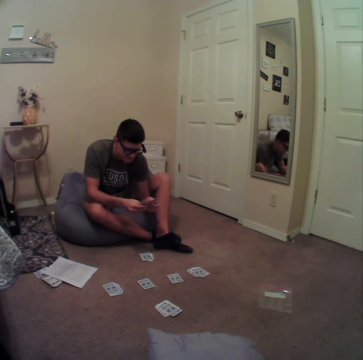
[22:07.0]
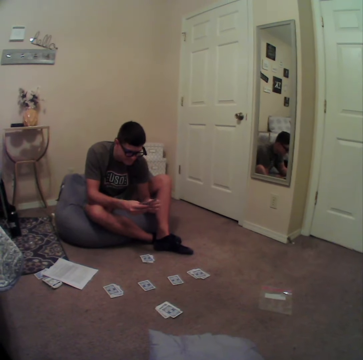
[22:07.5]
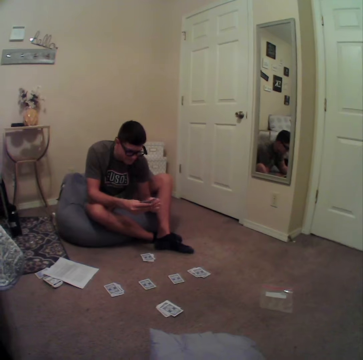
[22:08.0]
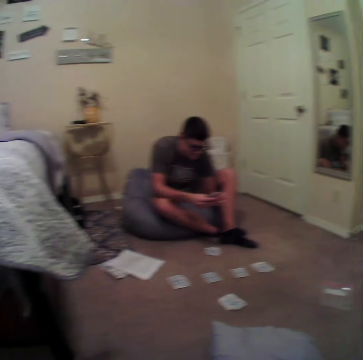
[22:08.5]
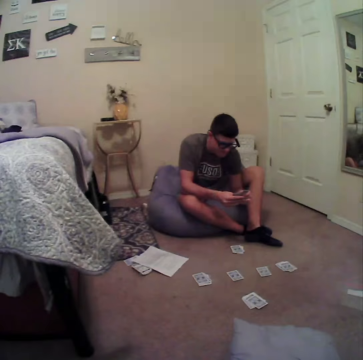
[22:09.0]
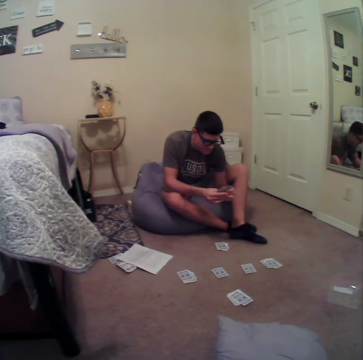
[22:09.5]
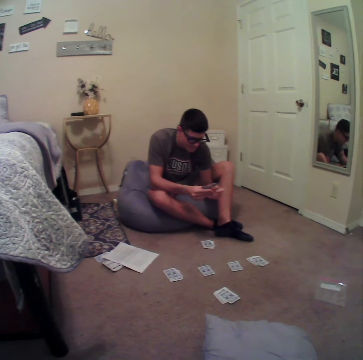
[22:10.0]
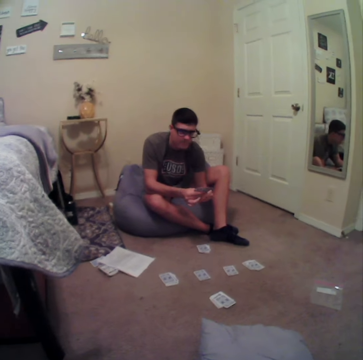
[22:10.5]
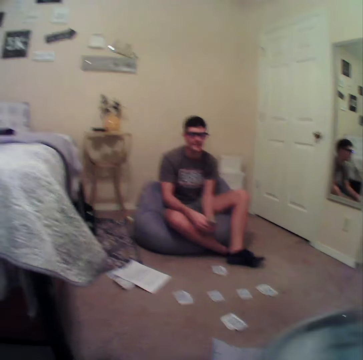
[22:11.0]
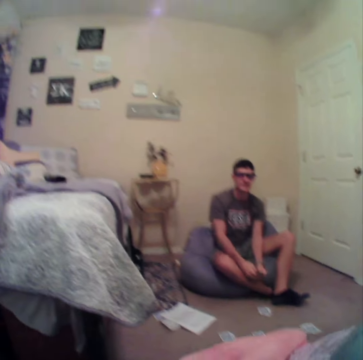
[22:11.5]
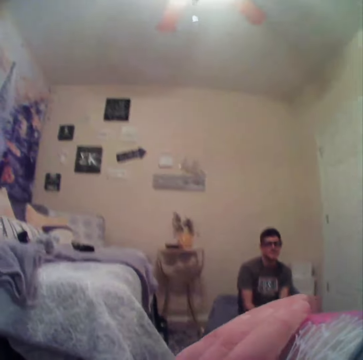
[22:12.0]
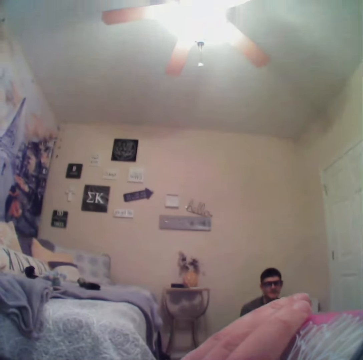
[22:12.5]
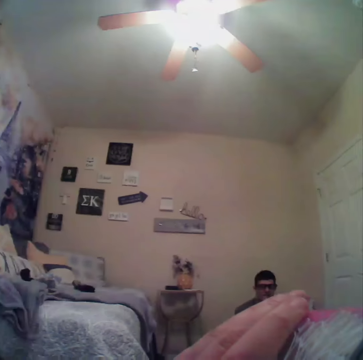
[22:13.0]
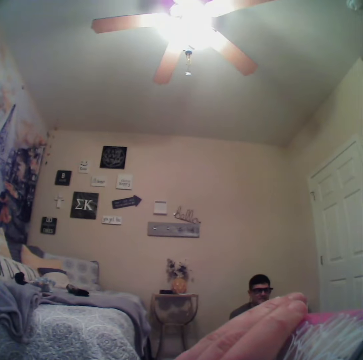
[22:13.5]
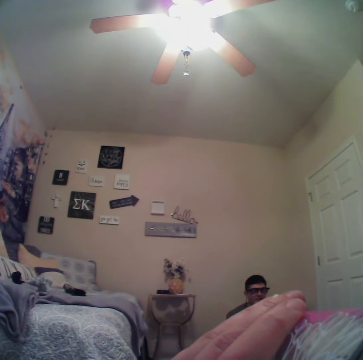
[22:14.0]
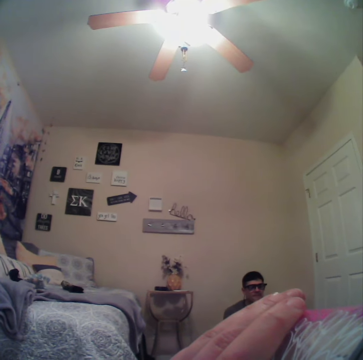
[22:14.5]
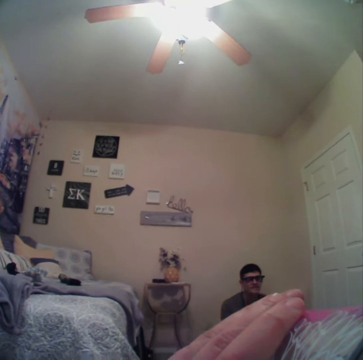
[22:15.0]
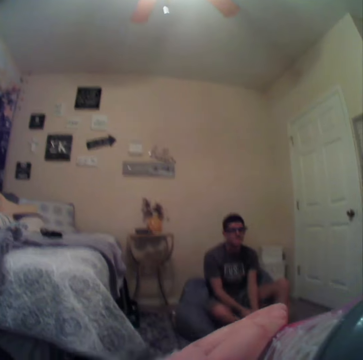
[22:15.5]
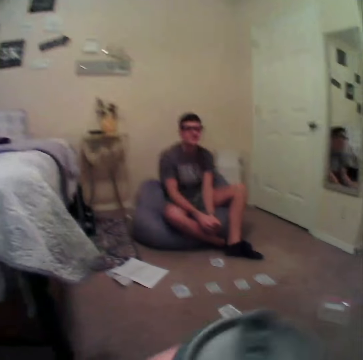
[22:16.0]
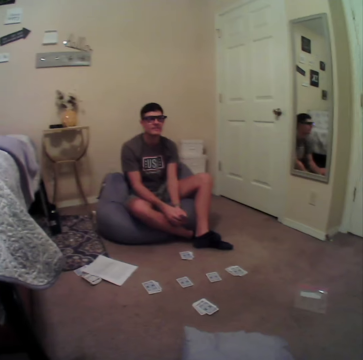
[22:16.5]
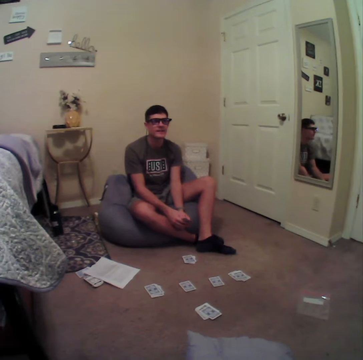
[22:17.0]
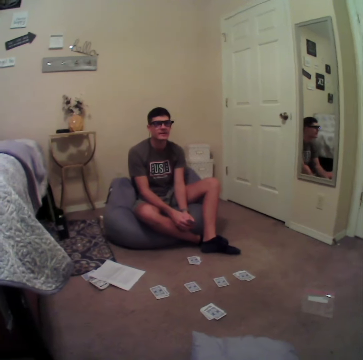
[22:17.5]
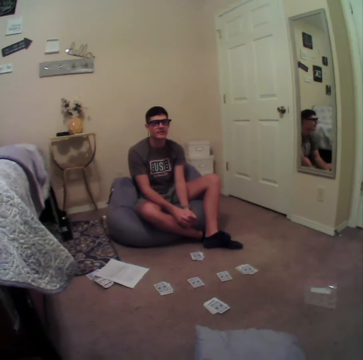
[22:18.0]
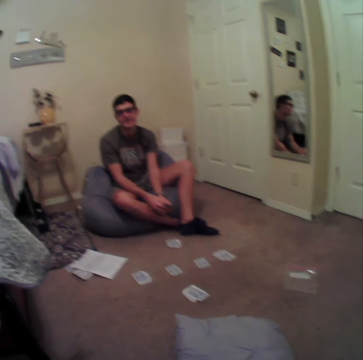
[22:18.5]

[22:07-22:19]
The camera wearer sips the drink from the can. A person converses with the camera wearer.

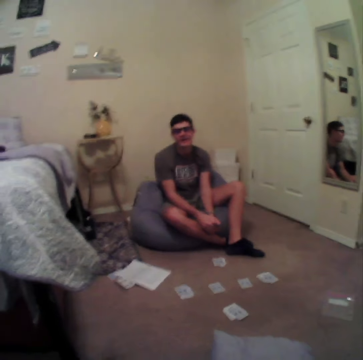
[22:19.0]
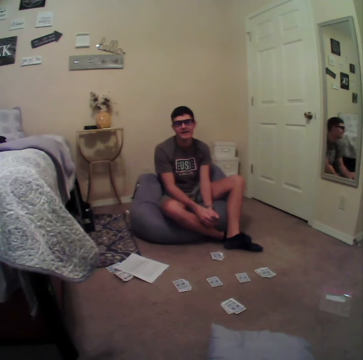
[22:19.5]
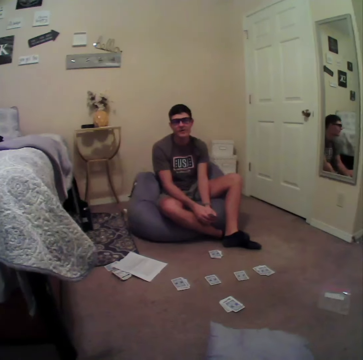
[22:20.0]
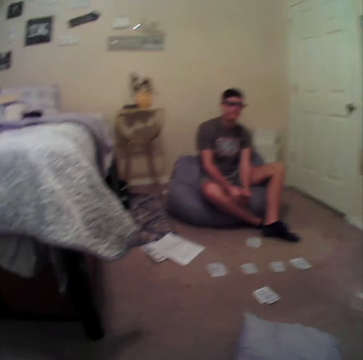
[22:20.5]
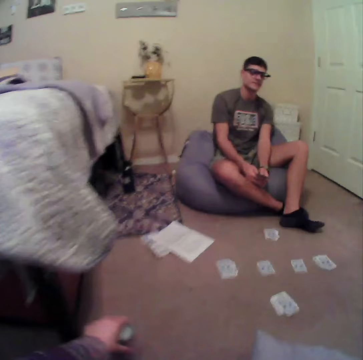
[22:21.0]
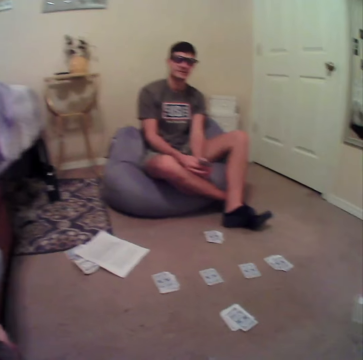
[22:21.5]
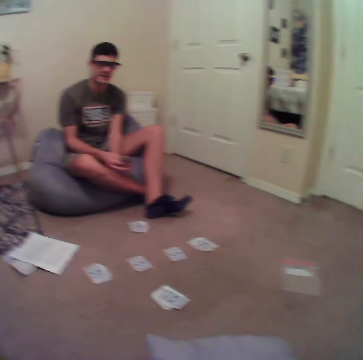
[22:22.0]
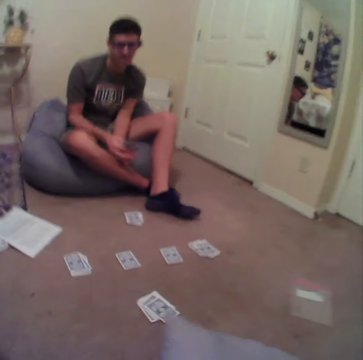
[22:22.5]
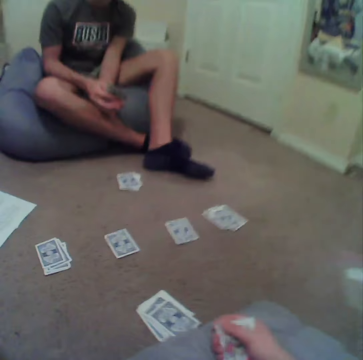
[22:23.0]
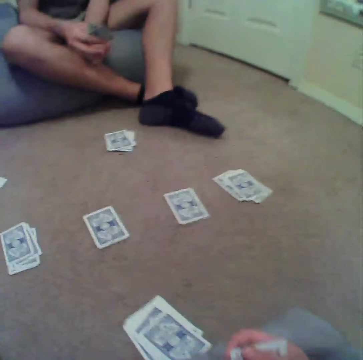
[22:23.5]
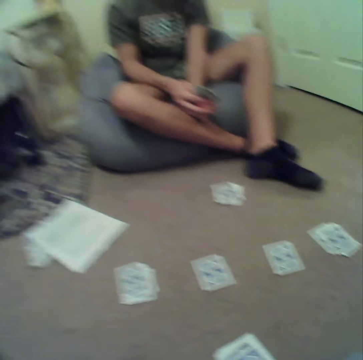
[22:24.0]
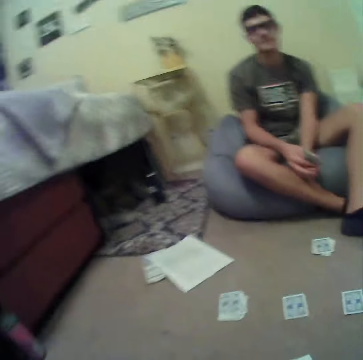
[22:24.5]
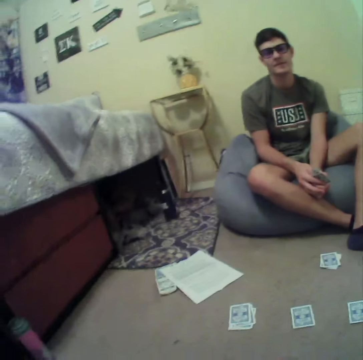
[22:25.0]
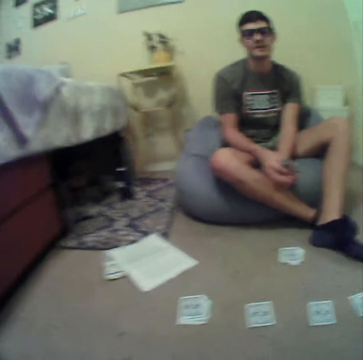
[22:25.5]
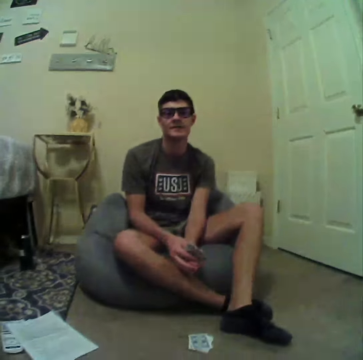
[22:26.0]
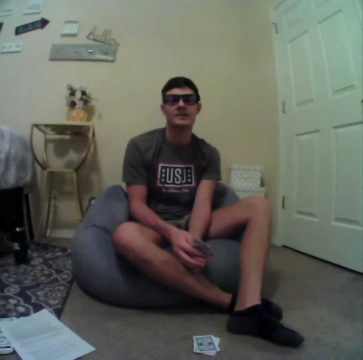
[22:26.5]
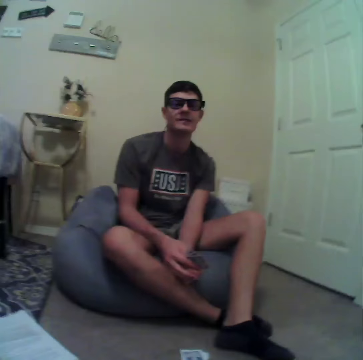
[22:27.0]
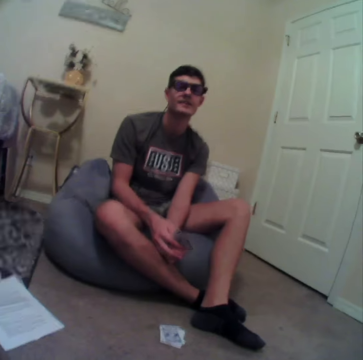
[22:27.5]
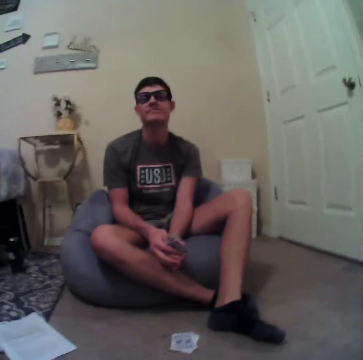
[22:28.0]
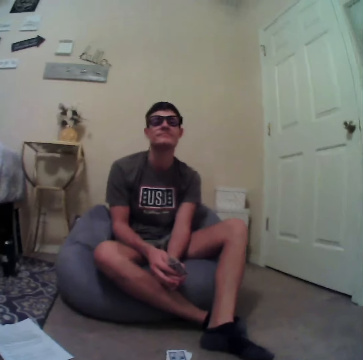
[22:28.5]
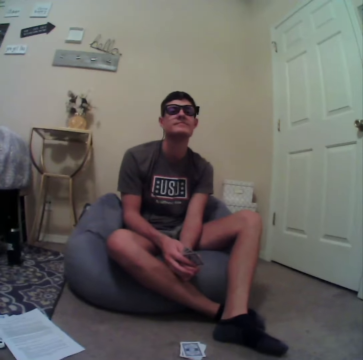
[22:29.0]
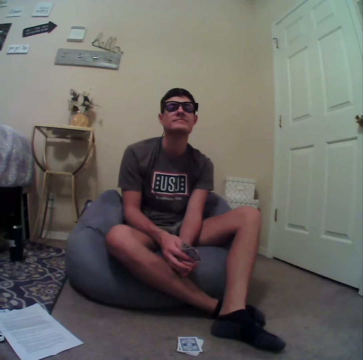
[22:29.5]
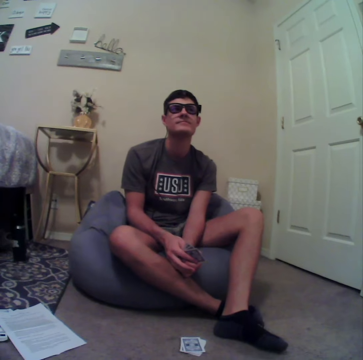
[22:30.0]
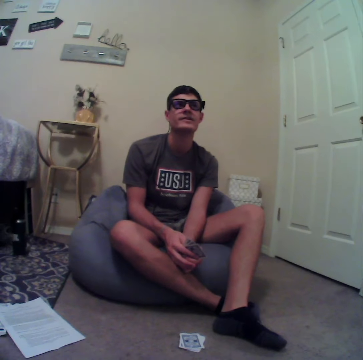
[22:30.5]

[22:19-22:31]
The camera wearer walks around the room. They put a bottle of water on the floor. They sleep on the pillow. A man converses with the camera wearer. The camera wearer stares at the man.

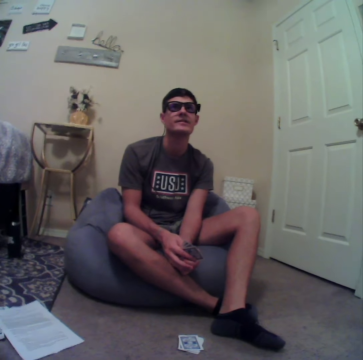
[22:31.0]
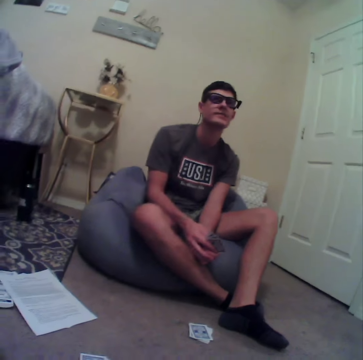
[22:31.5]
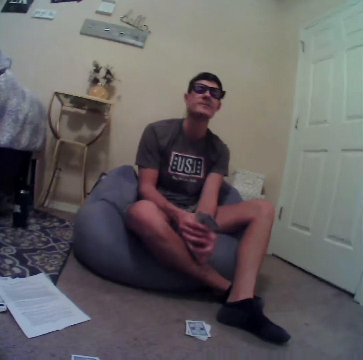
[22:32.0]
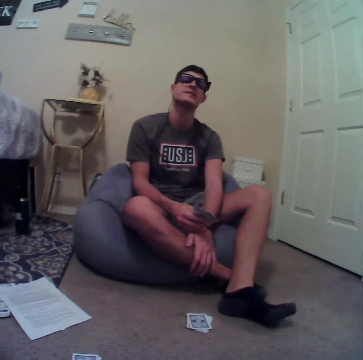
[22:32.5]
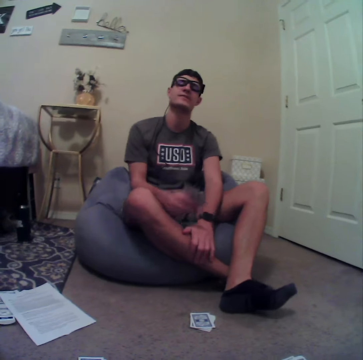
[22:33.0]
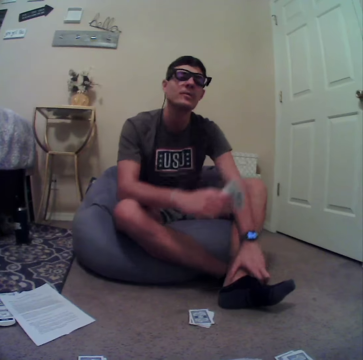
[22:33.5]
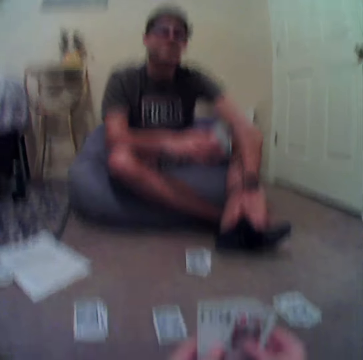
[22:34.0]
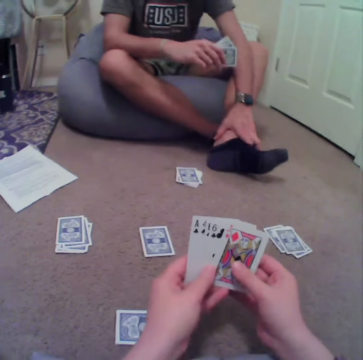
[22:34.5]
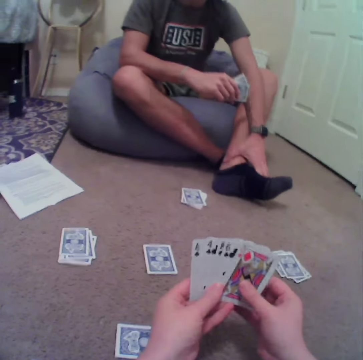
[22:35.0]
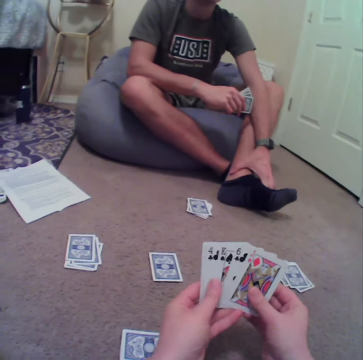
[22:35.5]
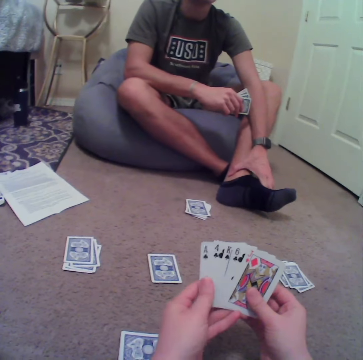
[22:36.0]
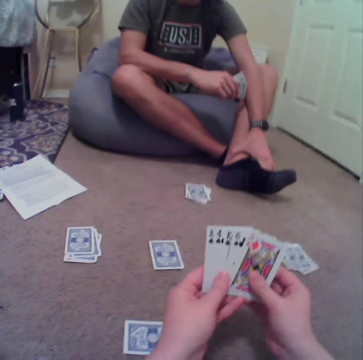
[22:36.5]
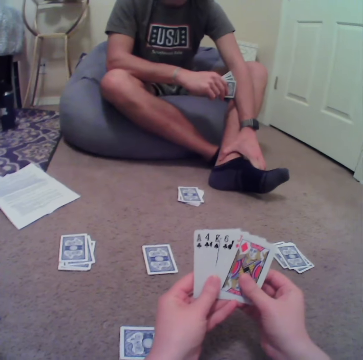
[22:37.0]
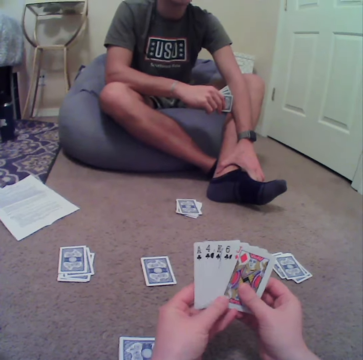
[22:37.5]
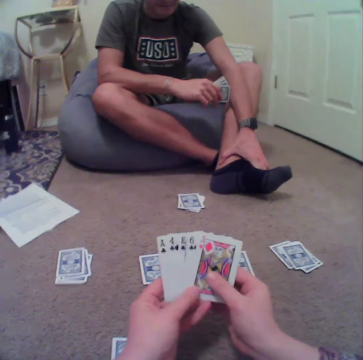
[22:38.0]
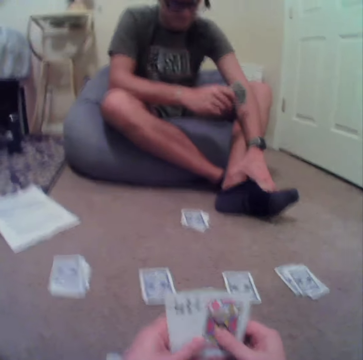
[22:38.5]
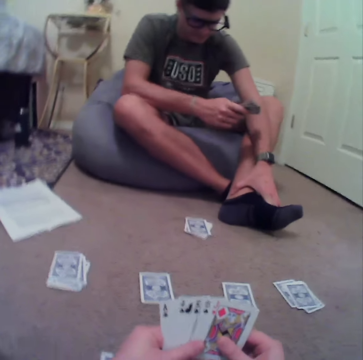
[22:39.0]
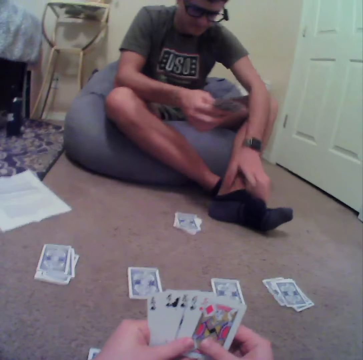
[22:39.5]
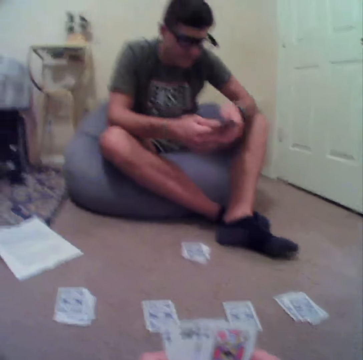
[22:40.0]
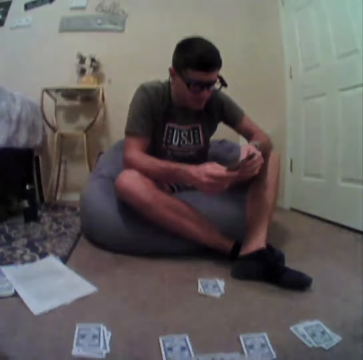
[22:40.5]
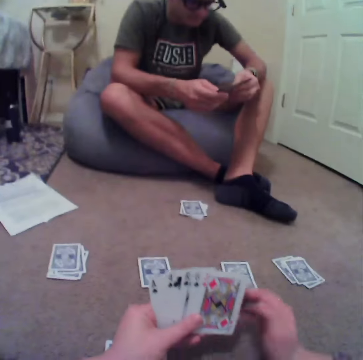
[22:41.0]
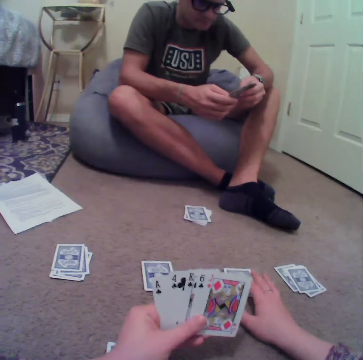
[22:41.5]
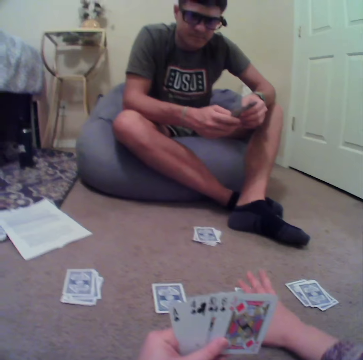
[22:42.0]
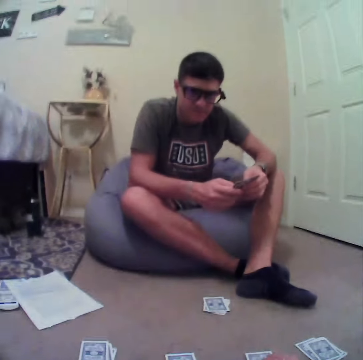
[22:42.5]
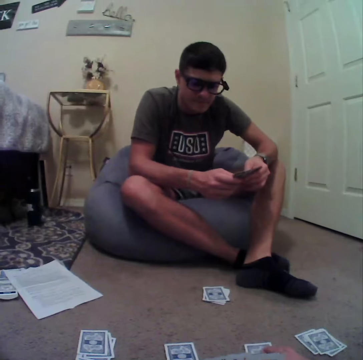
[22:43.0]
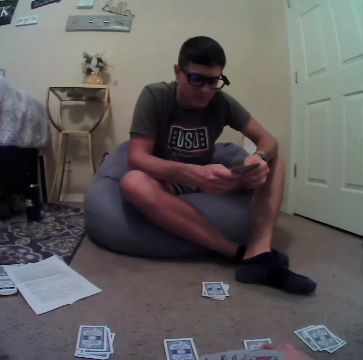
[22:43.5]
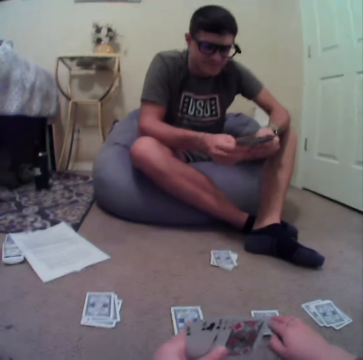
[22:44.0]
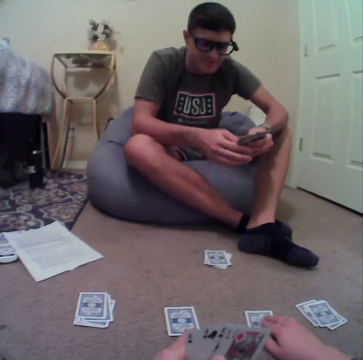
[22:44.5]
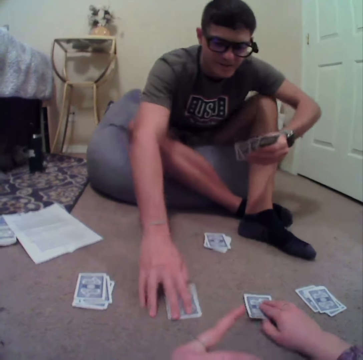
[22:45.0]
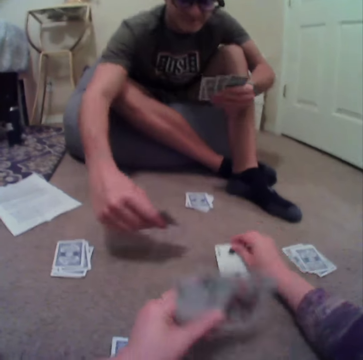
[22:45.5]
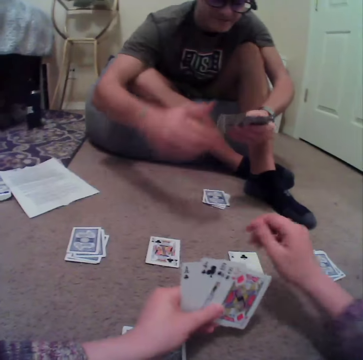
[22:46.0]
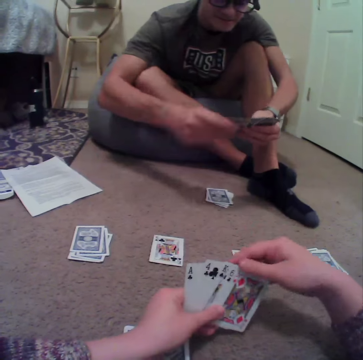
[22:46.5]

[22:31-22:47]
A man straightens the hands. The camera wearer arranges the cards in hand. The man arranges the cards in hand. The camera wearer touches the cards on the floor. The man turns a card over on the floor.
